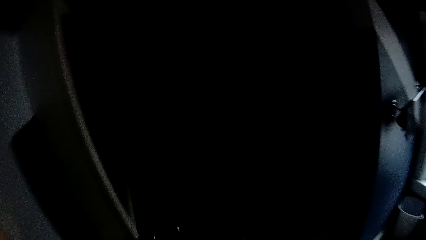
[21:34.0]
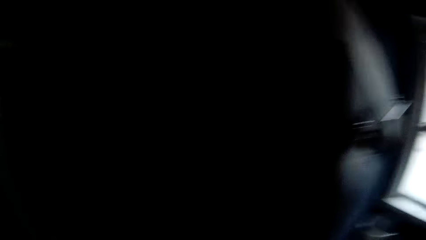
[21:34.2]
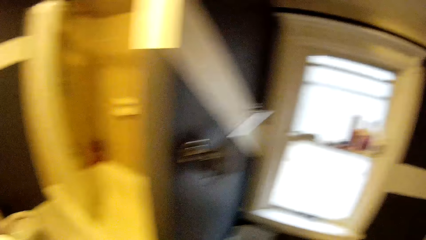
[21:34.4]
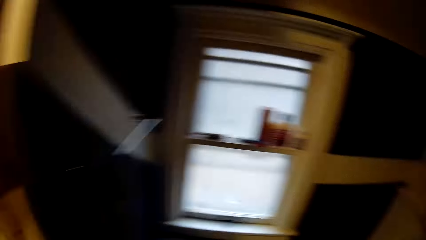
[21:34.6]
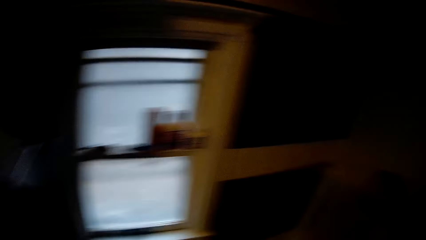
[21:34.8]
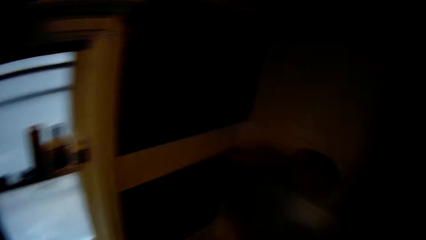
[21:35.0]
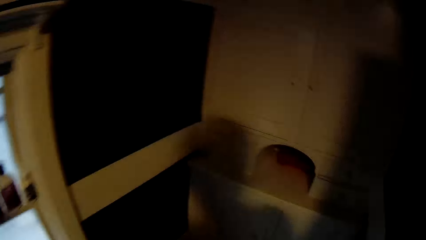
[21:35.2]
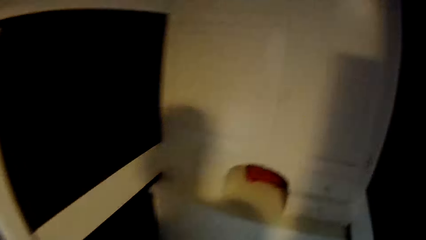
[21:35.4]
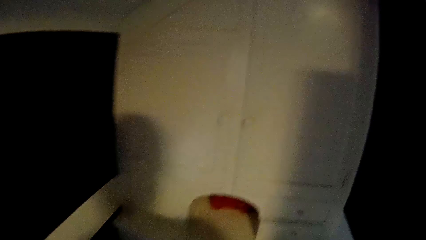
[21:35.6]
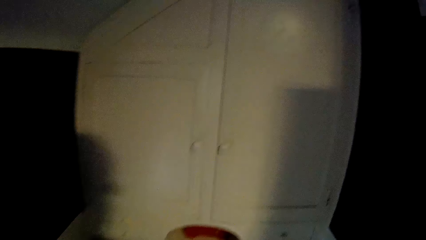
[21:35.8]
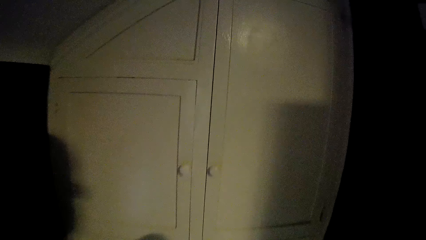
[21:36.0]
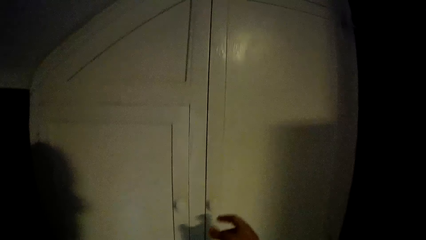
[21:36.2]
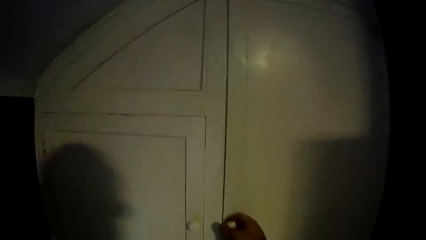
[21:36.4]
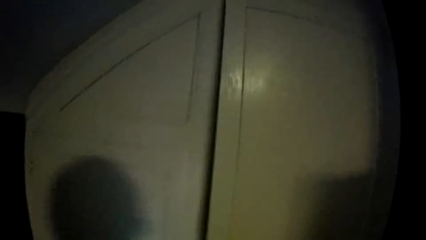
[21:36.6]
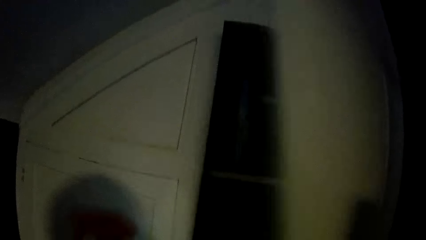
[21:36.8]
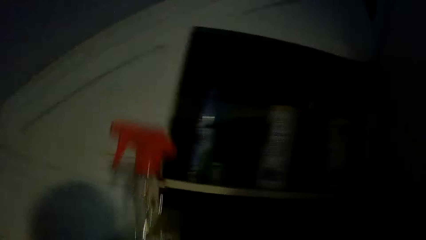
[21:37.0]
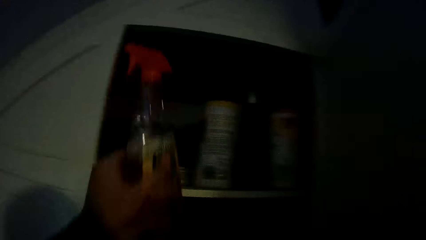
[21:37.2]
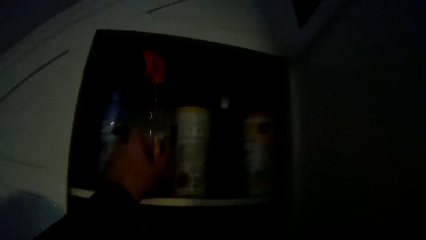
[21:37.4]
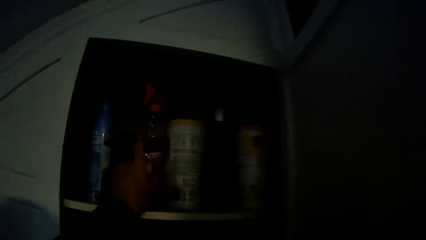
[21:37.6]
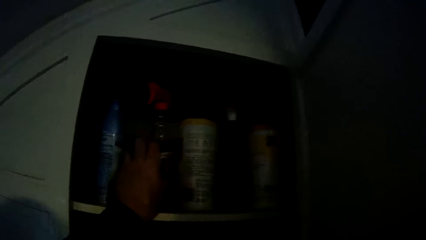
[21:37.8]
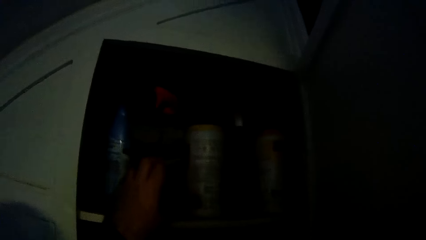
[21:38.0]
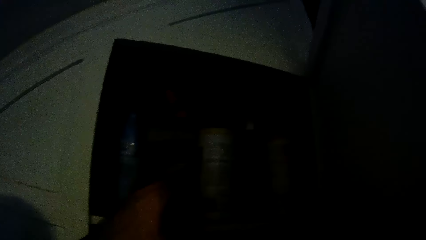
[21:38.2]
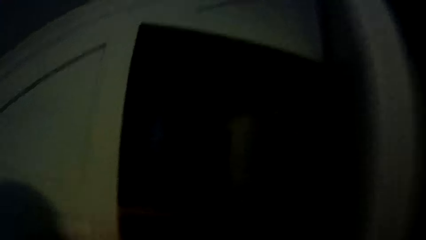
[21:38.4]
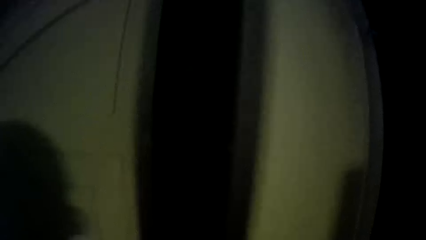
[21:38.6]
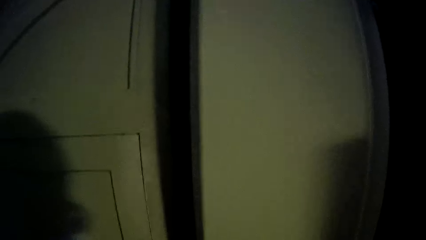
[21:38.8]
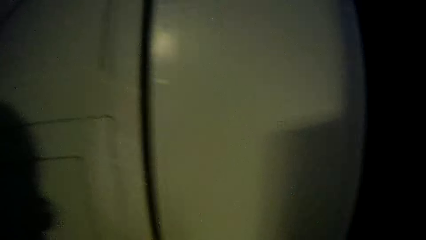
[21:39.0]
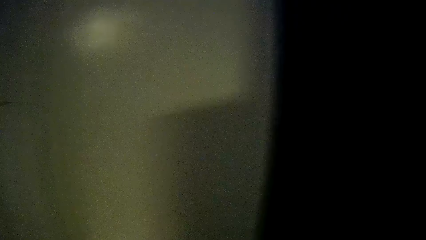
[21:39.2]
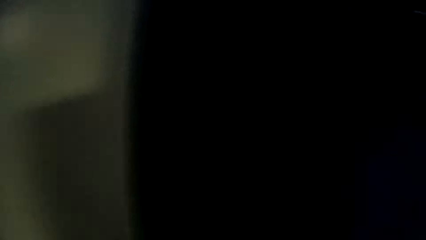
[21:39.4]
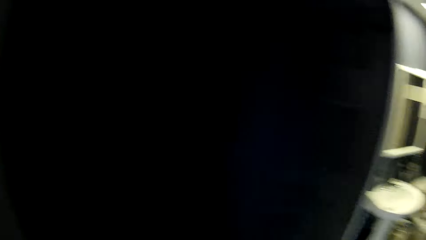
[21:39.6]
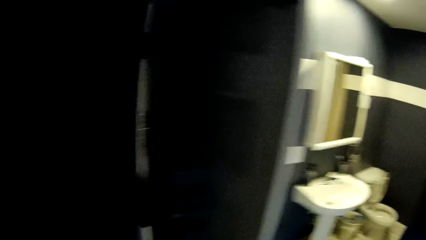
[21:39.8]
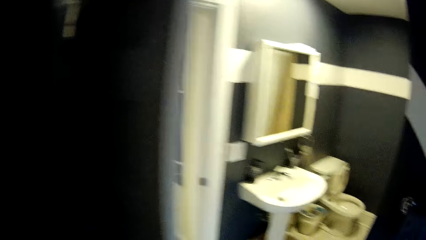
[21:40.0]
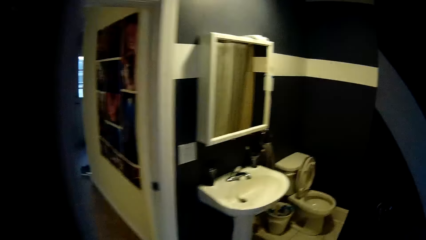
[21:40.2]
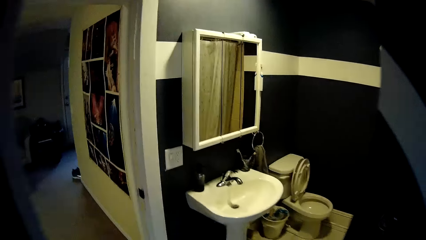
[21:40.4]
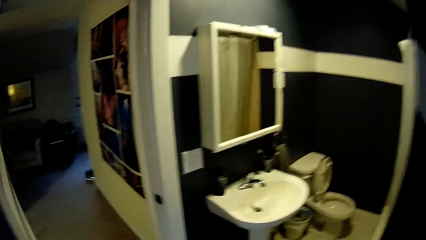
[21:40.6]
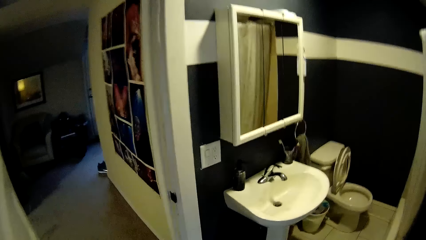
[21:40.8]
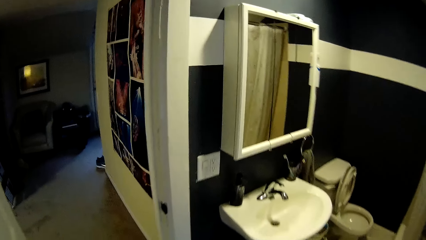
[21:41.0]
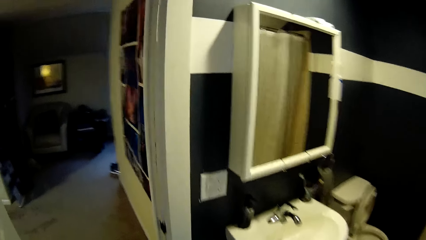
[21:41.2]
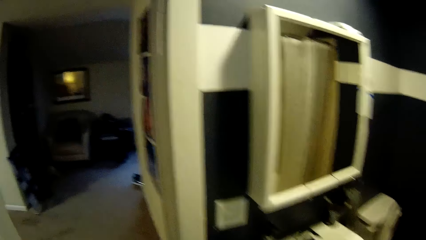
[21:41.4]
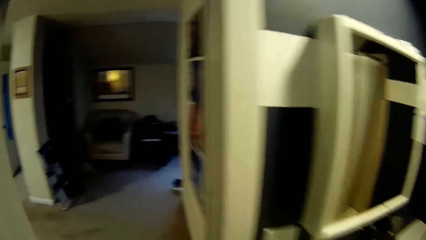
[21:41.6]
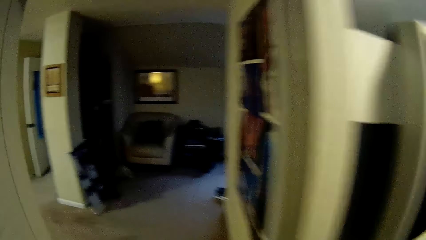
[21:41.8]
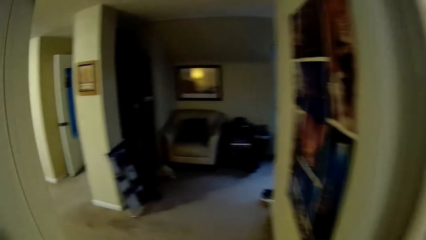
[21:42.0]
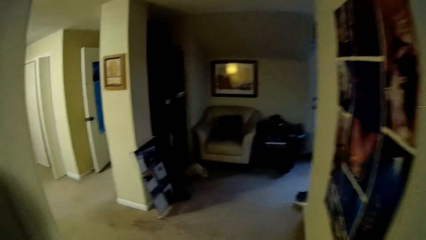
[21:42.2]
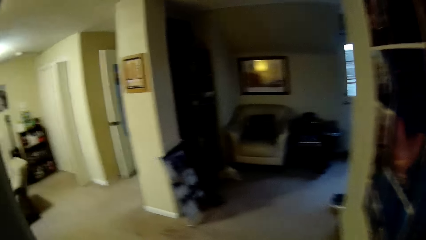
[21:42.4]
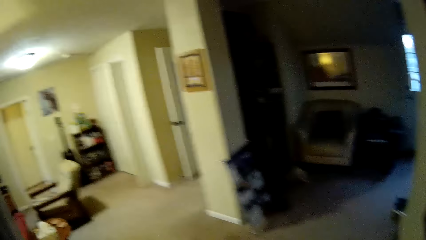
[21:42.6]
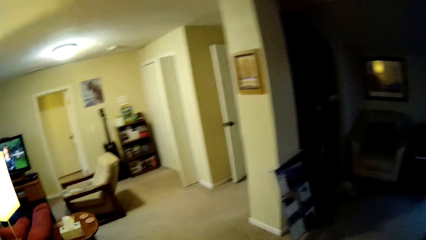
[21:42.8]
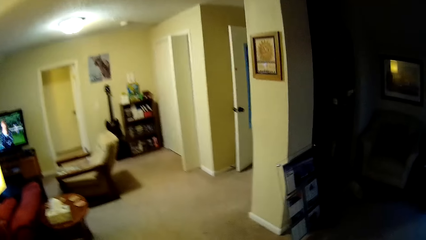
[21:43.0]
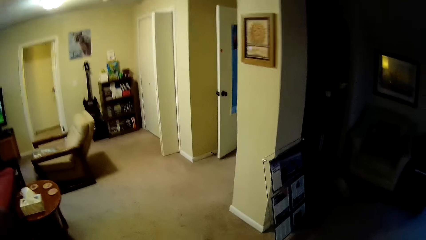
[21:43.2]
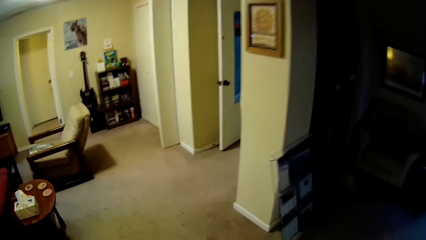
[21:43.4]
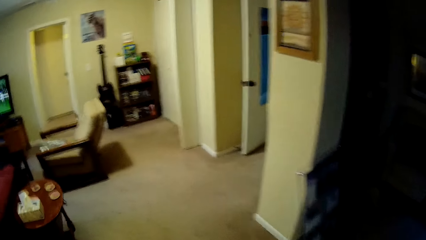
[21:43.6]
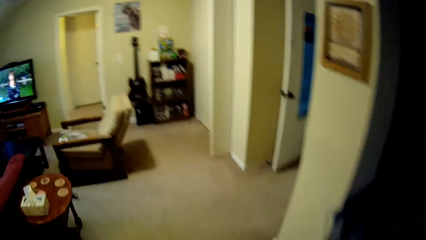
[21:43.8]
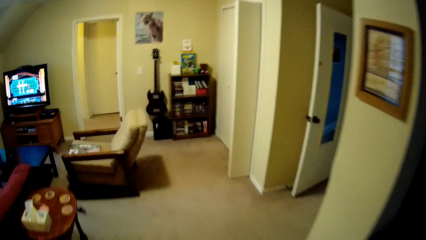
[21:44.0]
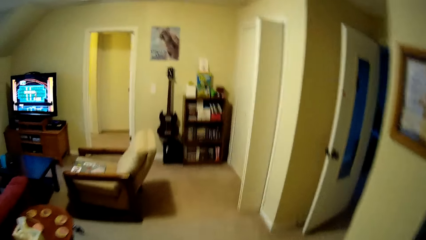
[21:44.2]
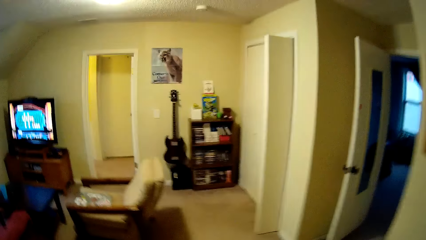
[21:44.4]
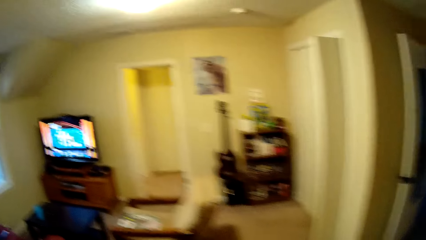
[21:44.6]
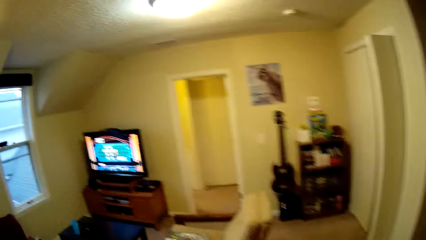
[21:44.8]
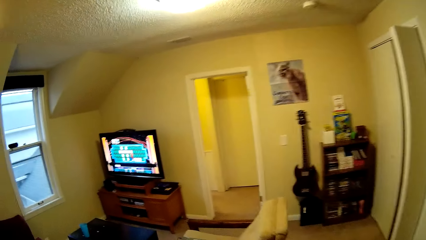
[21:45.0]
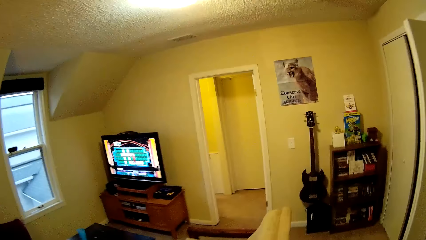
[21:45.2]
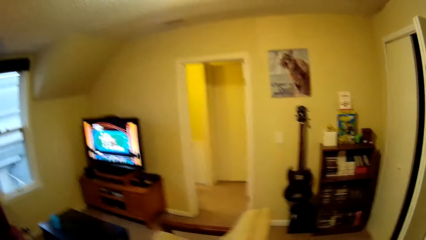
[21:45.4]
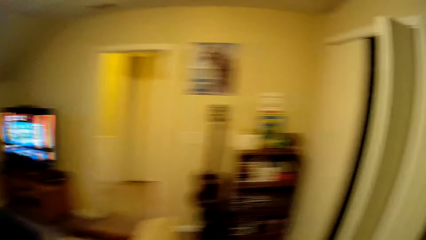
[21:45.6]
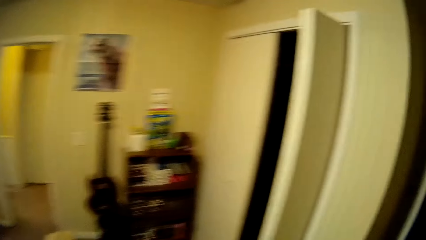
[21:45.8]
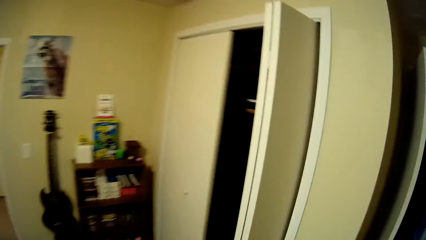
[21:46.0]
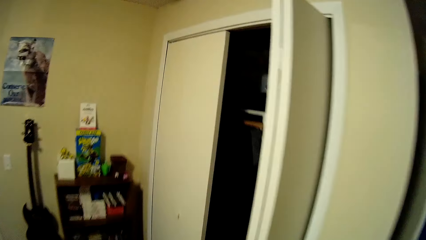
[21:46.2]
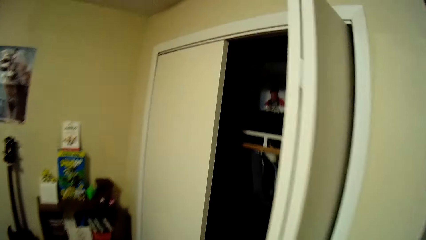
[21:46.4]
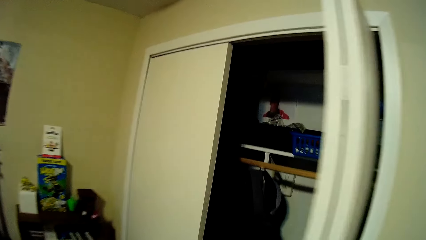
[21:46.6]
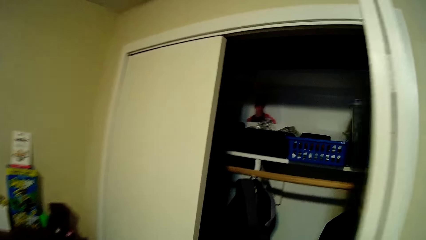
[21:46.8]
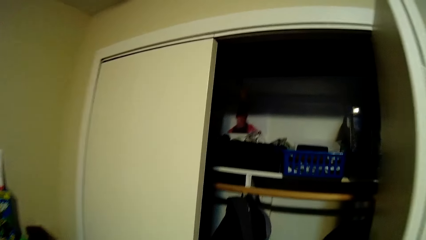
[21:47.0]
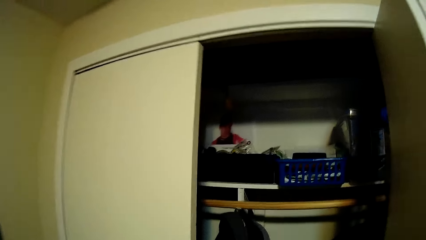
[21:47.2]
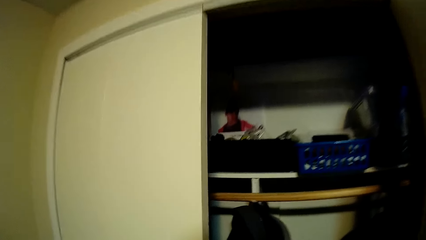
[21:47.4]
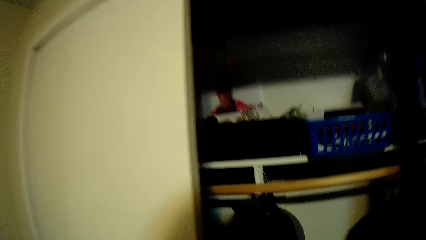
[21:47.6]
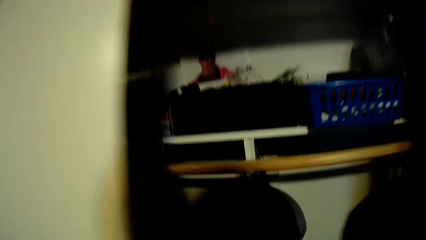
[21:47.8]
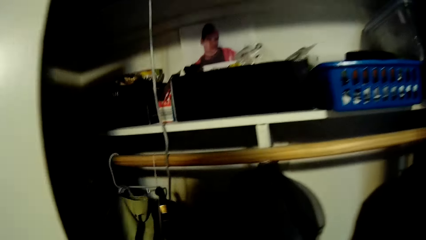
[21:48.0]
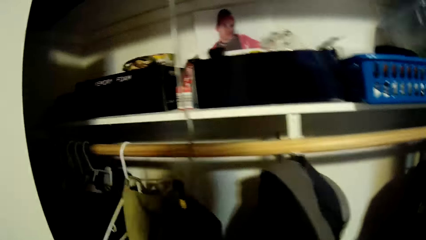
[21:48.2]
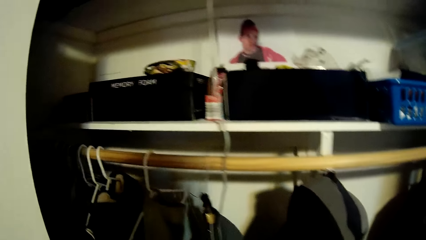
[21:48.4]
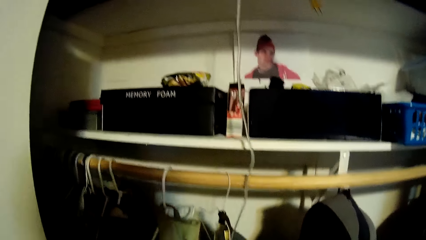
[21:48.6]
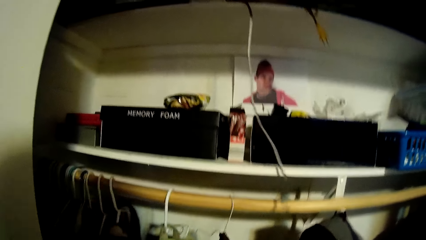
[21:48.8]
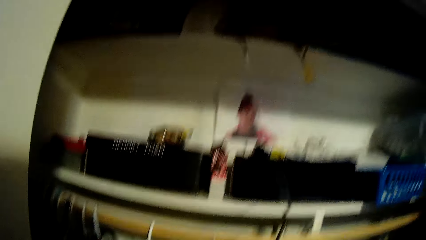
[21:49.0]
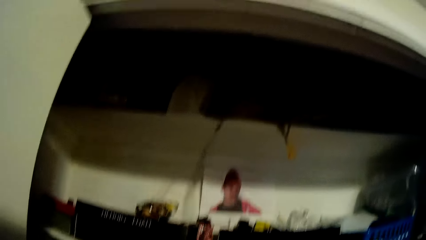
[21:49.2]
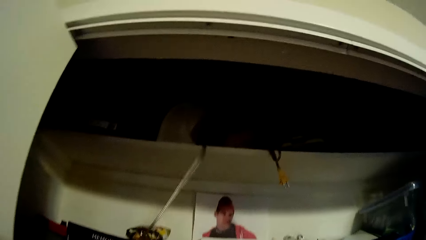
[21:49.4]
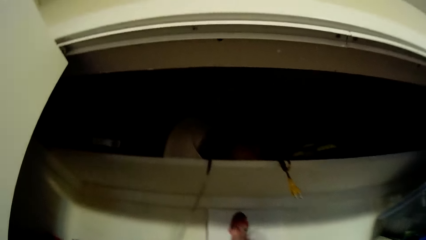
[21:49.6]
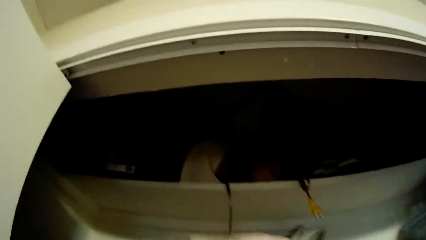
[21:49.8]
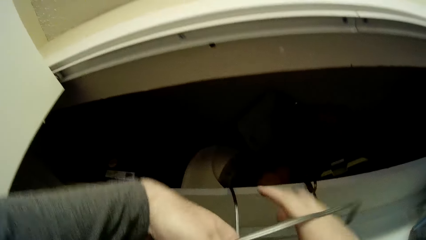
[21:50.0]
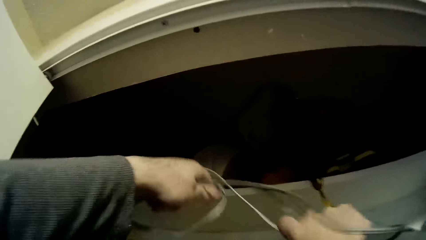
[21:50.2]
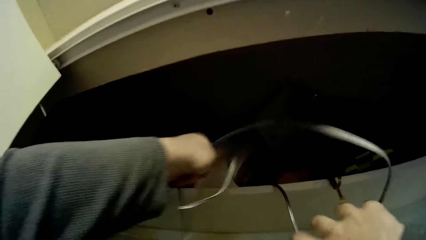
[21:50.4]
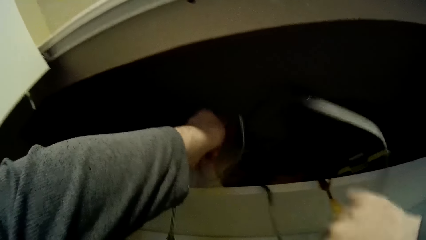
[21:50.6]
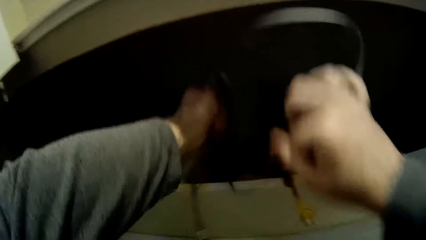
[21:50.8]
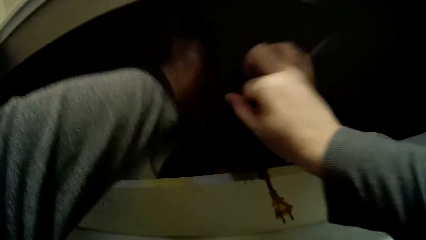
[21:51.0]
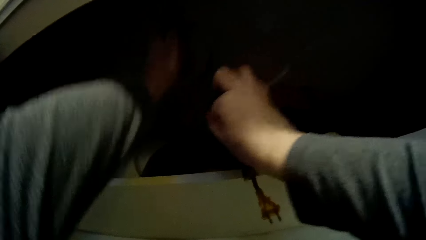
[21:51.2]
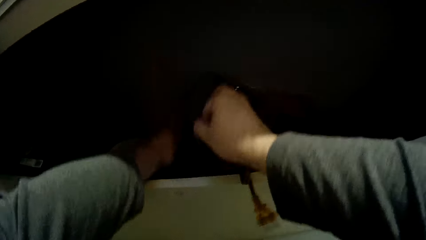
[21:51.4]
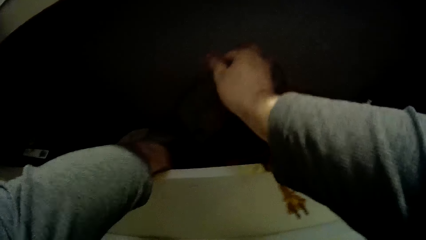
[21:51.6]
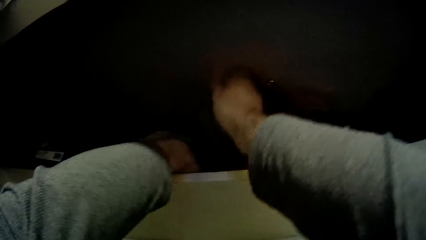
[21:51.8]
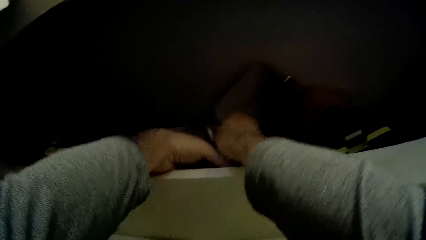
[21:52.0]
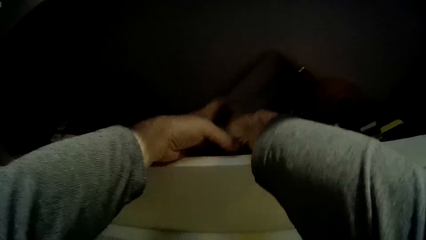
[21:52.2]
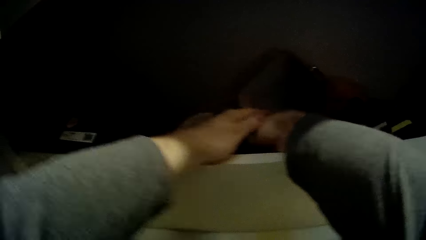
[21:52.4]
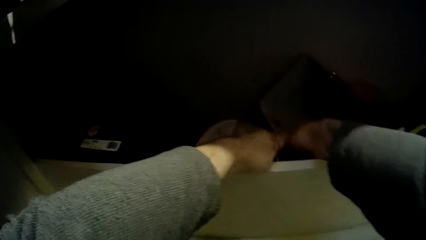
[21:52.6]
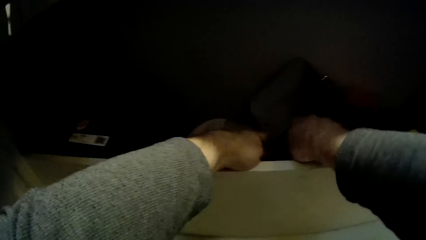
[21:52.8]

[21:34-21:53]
The camera wearer switches the light on. They open the cabinet door. They put the sprayer bottle in the cabinet on the shelf. They close the cabinet door. They walk in the house towards the living room. They push the cabinet door. They arrange the cable in the cabinet. They touch the cable.
